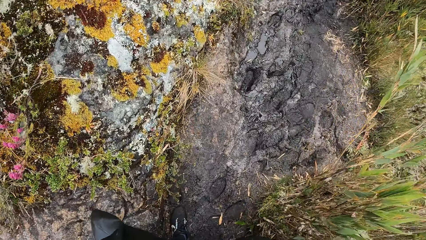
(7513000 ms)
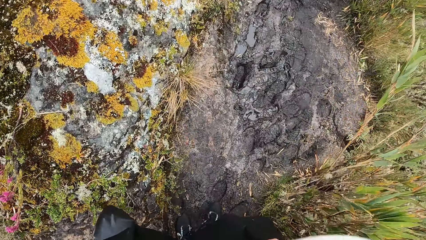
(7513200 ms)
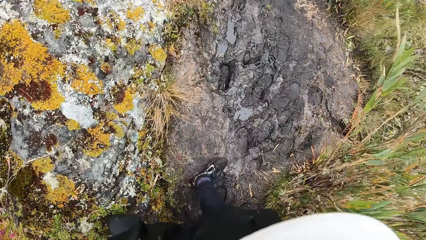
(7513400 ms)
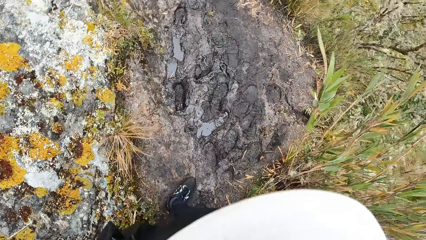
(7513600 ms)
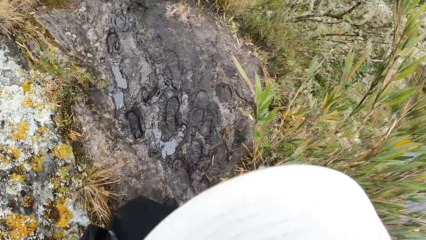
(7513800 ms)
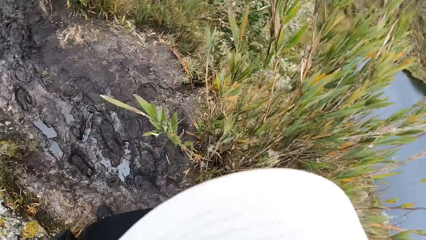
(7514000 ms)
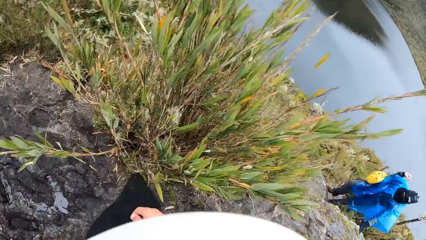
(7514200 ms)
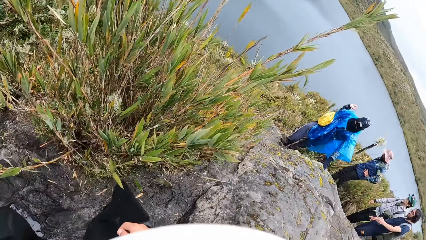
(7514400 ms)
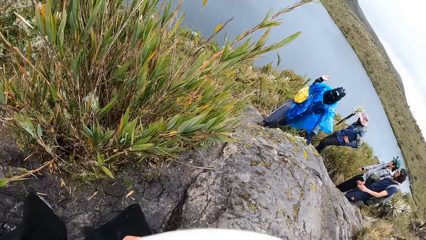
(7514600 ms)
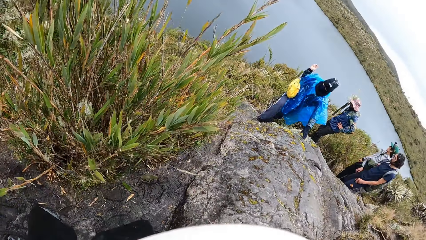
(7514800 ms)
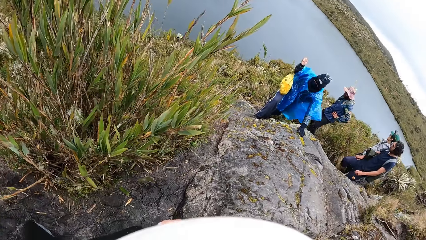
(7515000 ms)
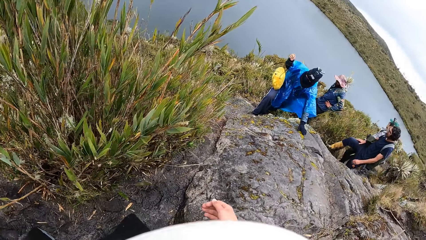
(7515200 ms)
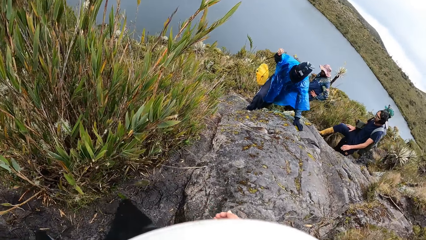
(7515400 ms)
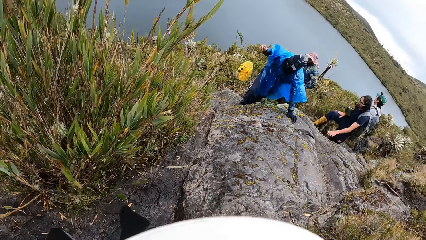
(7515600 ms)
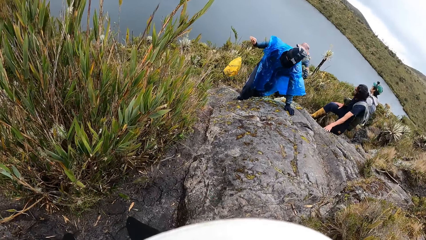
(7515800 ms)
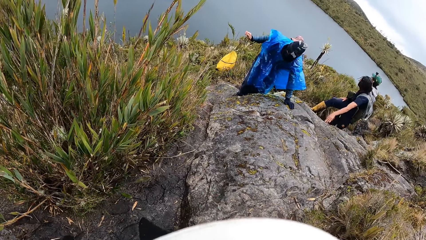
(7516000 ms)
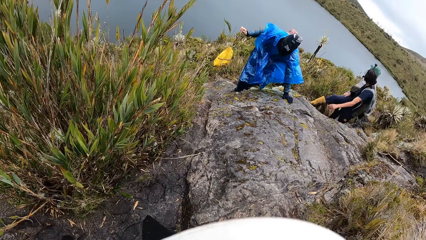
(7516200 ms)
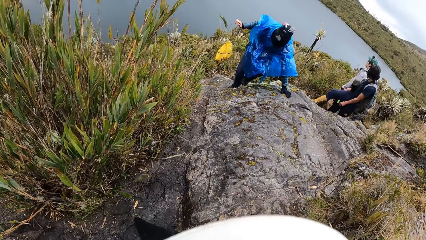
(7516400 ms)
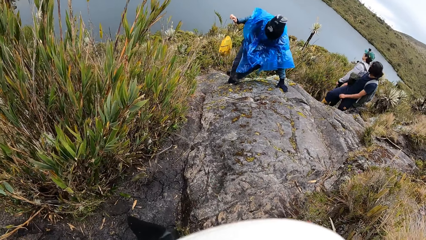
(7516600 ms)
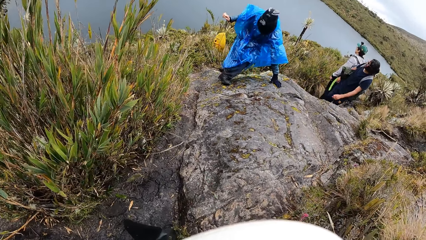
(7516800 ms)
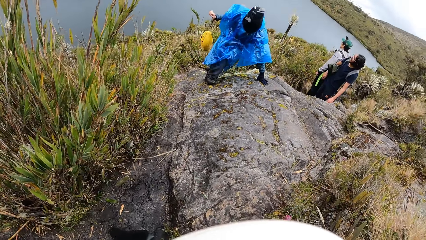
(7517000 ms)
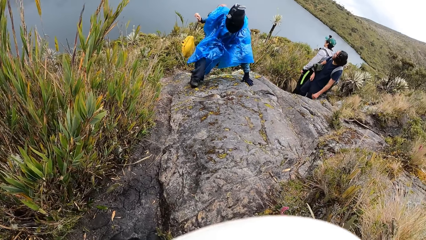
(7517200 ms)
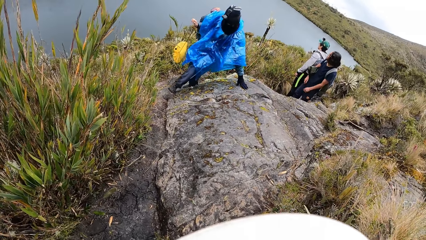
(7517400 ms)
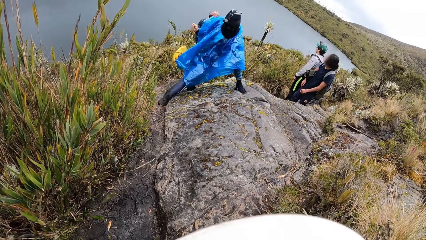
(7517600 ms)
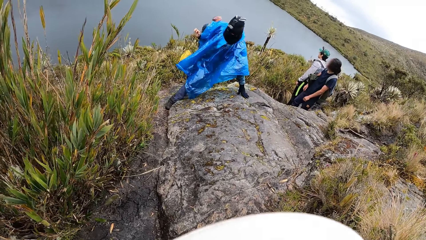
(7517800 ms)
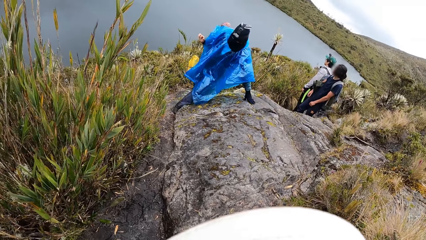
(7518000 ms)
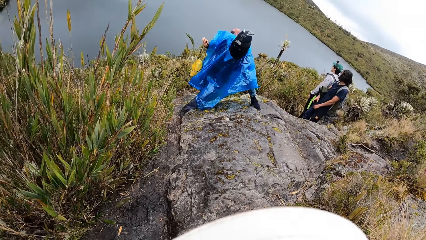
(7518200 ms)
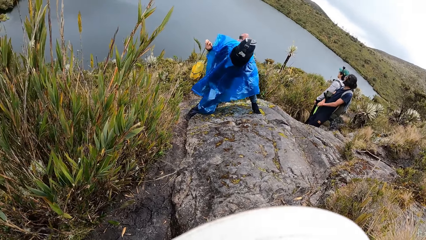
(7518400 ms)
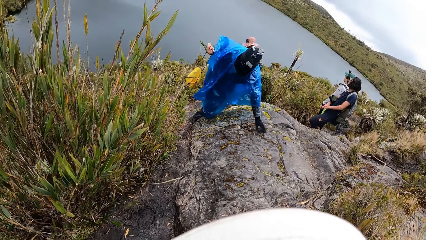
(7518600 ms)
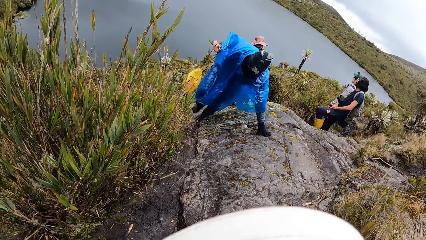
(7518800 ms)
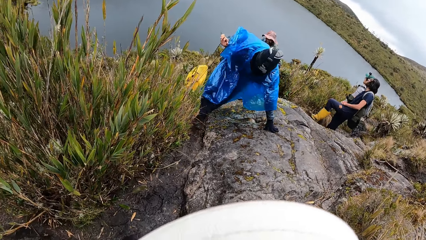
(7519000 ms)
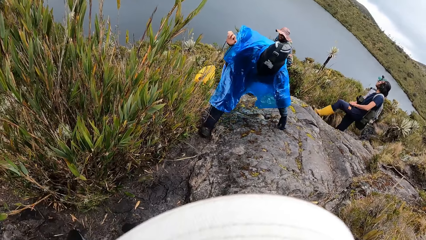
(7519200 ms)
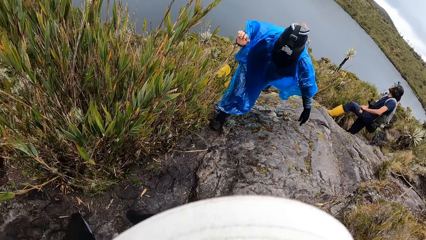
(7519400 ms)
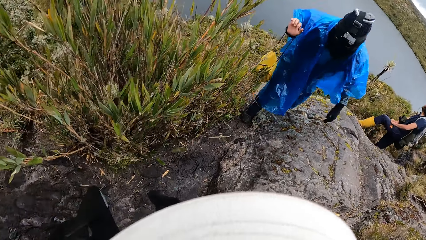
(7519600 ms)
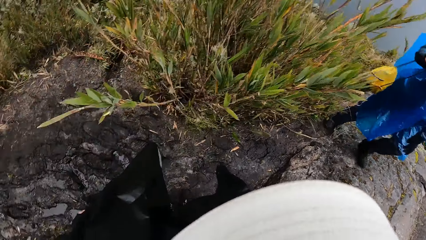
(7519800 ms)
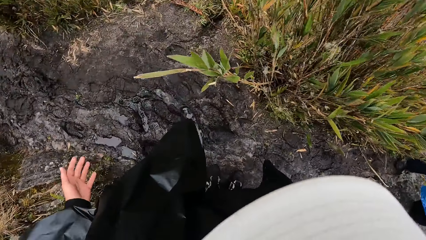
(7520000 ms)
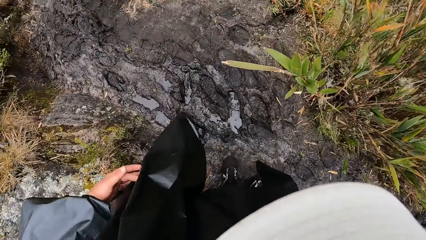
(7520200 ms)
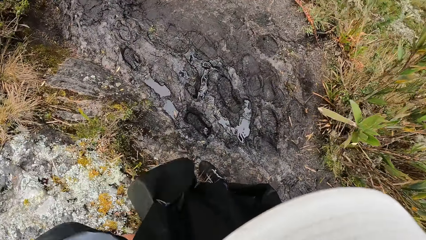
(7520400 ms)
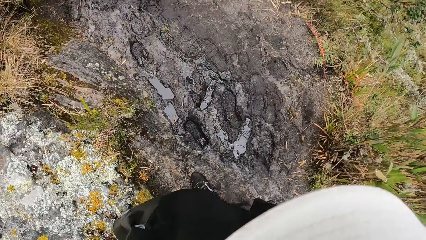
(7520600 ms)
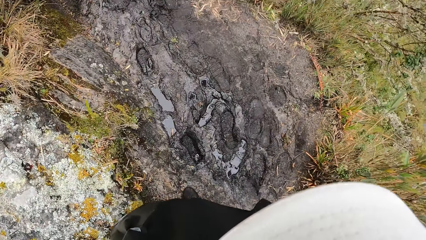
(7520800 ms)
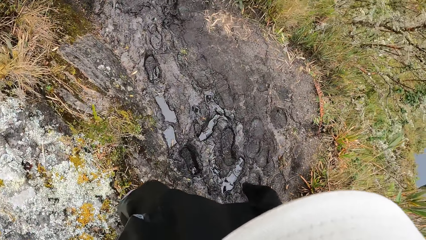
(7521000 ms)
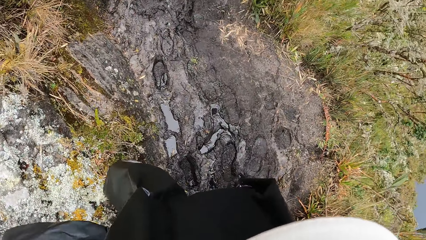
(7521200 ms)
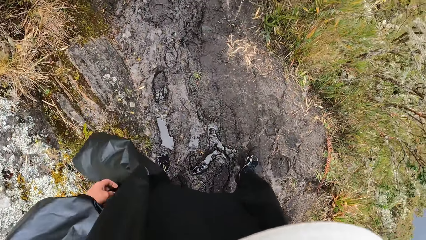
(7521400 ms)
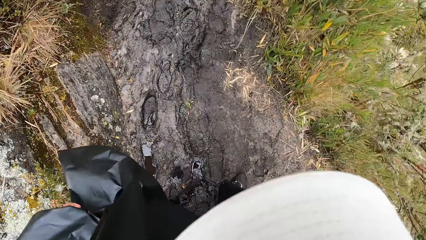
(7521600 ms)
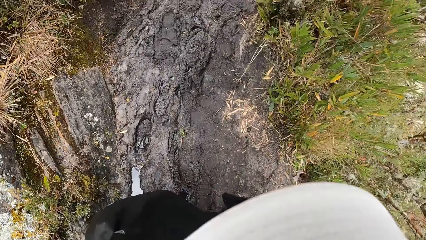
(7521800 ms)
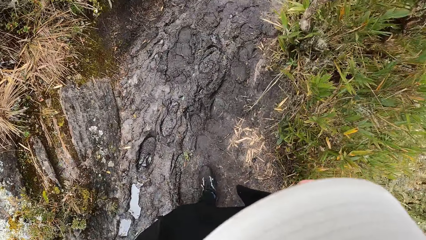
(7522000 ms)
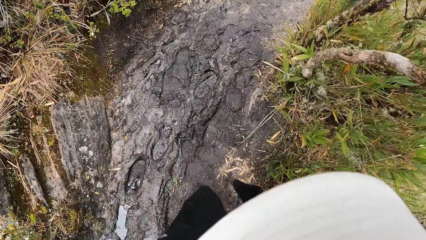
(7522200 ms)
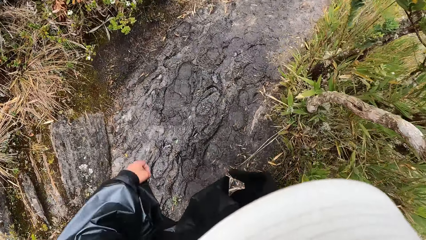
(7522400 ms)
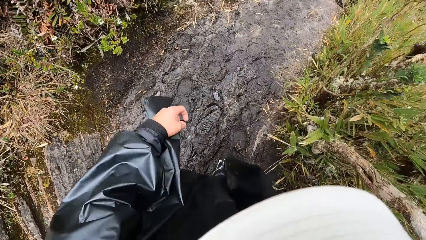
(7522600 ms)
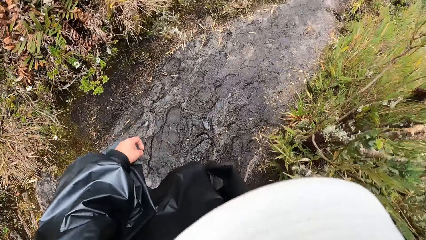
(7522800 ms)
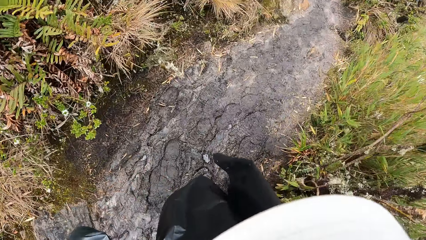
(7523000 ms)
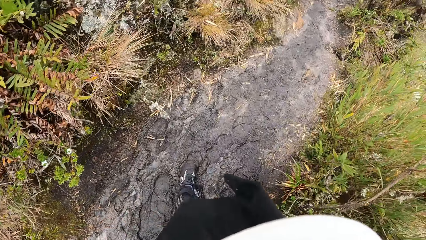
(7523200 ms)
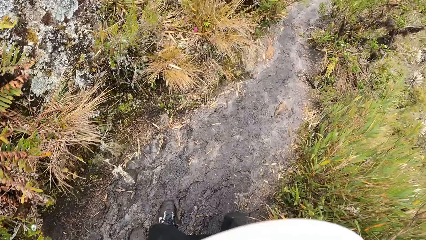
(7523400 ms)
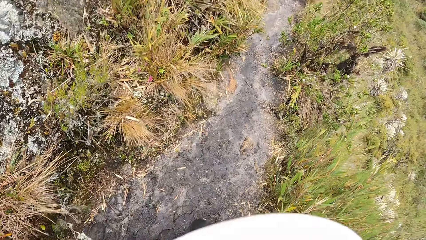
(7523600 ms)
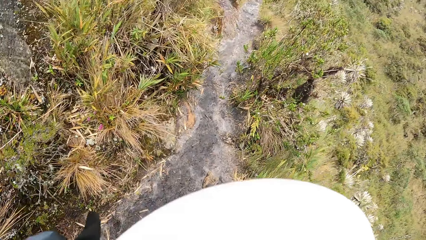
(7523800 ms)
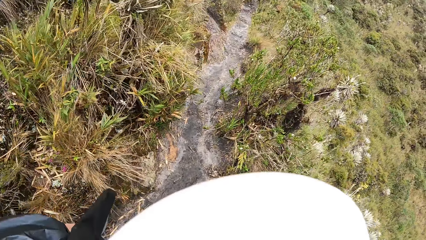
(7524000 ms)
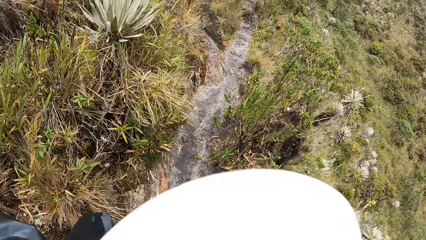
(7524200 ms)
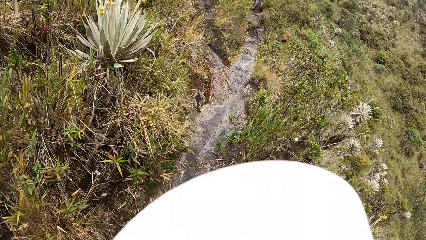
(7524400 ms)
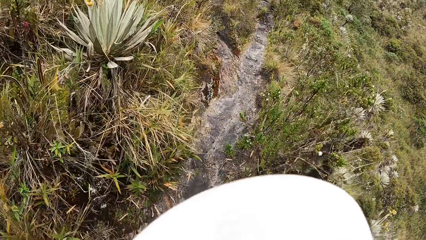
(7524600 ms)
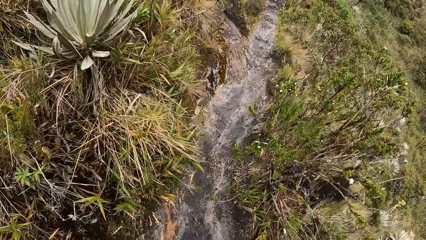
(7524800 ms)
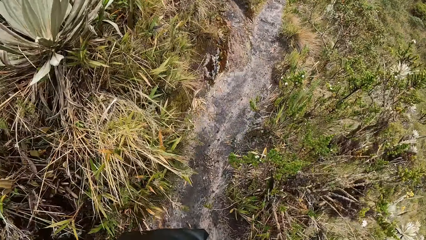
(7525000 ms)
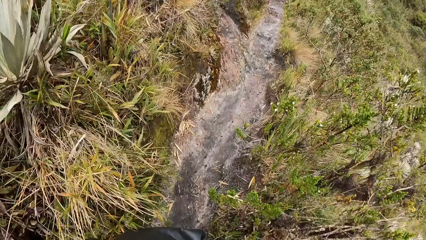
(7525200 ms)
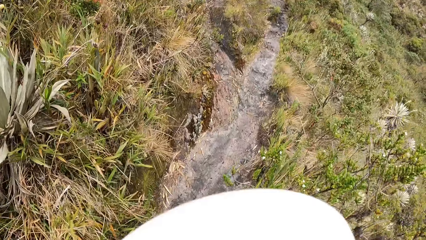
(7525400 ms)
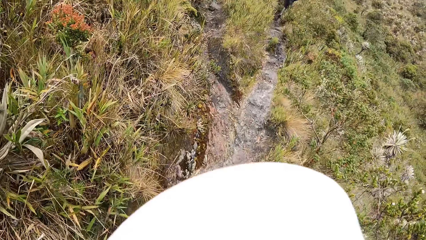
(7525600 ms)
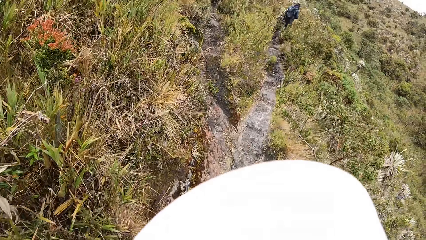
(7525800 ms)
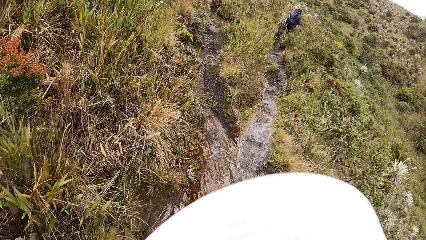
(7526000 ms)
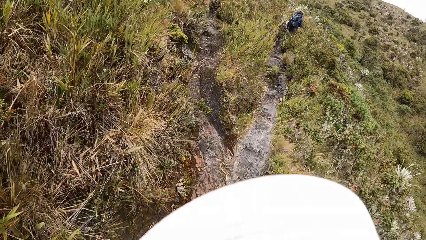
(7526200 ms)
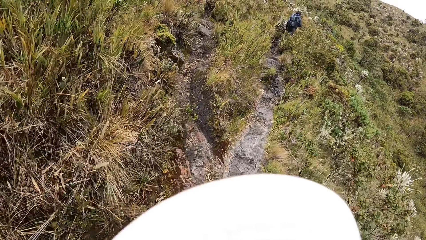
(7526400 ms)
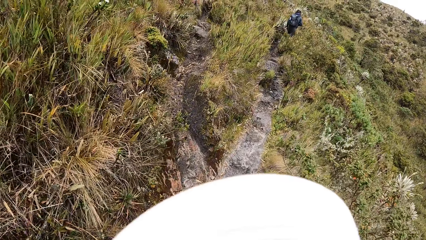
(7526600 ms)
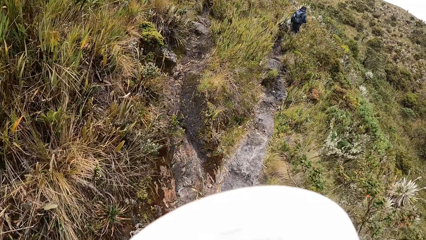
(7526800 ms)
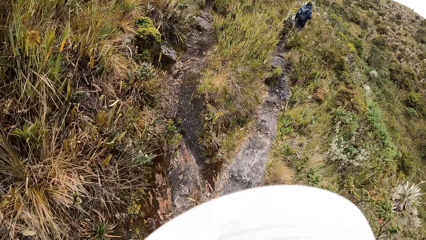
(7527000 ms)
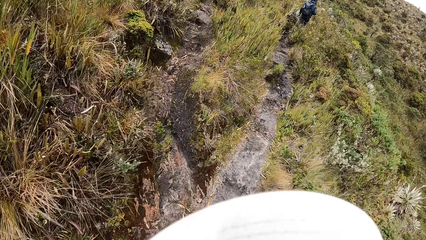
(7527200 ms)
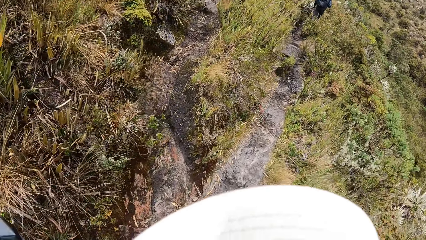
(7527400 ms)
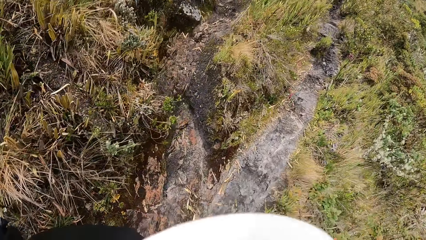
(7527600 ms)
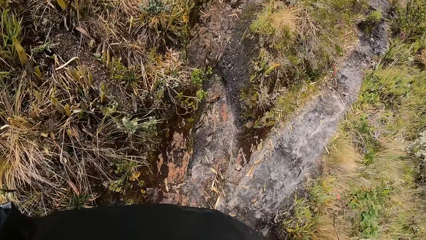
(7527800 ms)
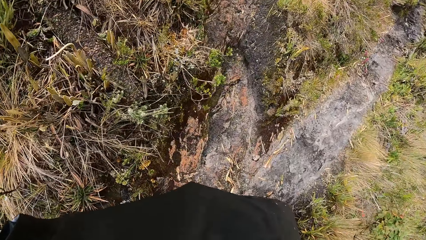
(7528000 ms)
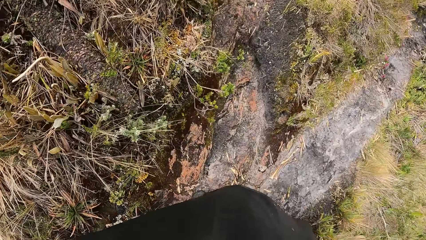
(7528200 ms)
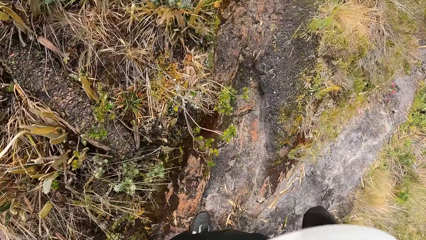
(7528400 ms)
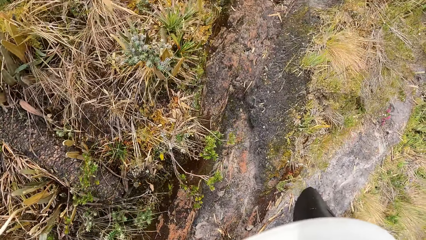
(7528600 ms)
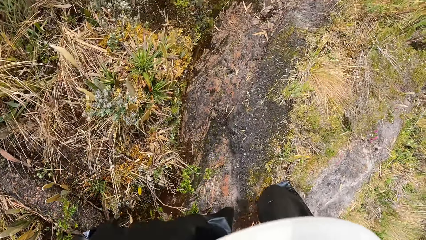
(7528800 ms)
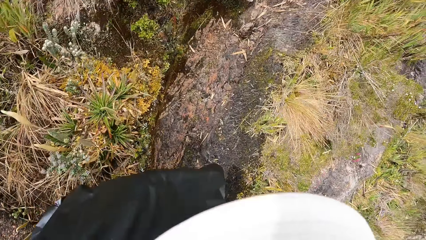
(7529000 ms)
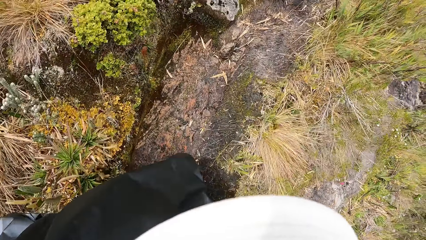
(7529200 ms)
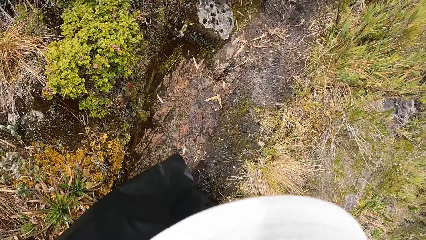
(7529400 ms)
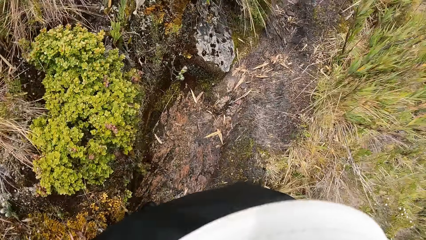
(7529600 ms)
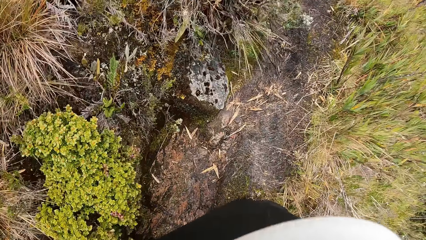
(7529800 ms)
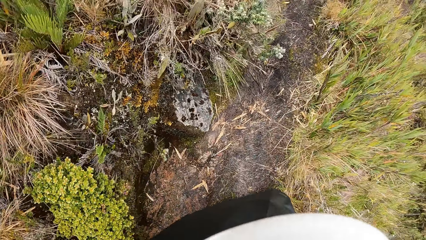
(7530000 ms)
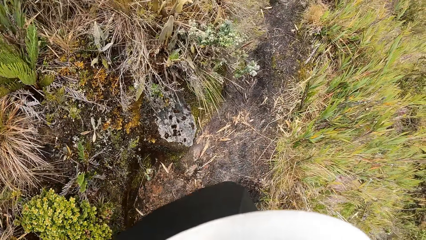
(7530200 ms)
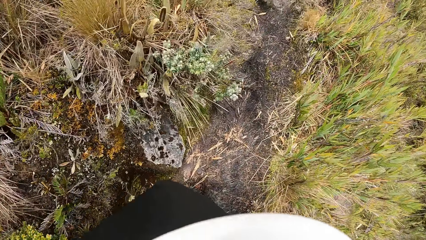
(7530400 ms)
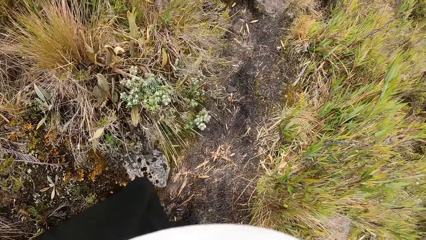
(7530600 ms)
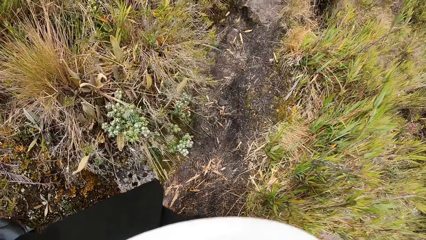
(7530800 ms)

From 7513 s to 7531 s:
The camera wearer turns around. A woman touches the rock on the muddy mountain trail with her left hand. The camera wearer turns around. They hike.
